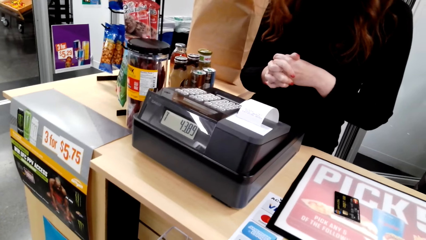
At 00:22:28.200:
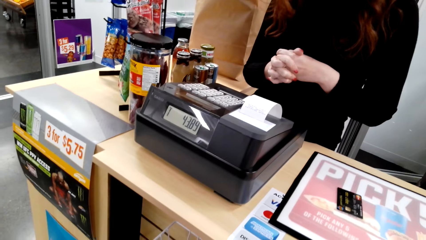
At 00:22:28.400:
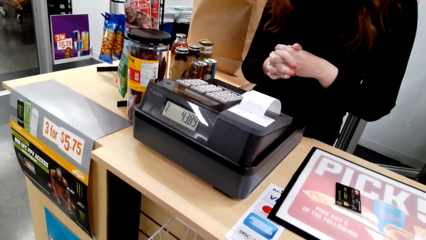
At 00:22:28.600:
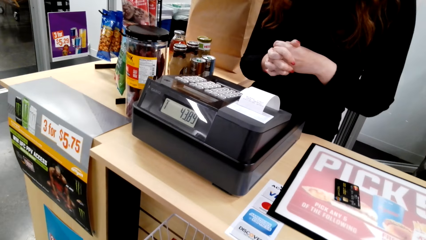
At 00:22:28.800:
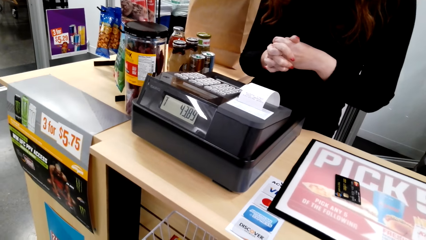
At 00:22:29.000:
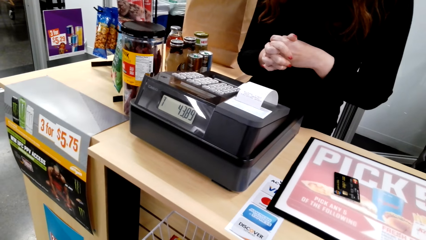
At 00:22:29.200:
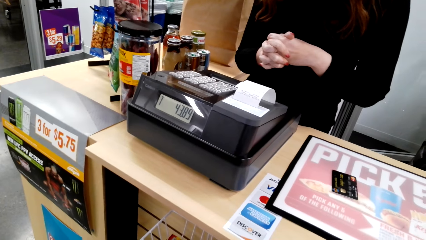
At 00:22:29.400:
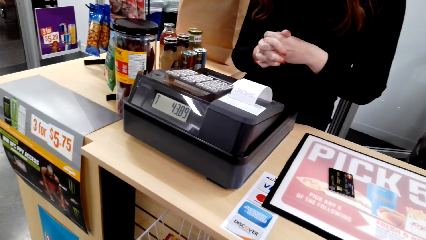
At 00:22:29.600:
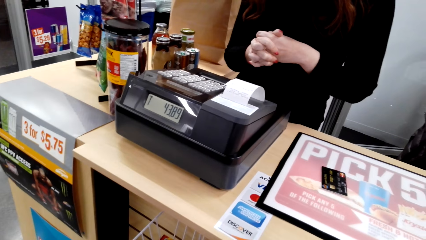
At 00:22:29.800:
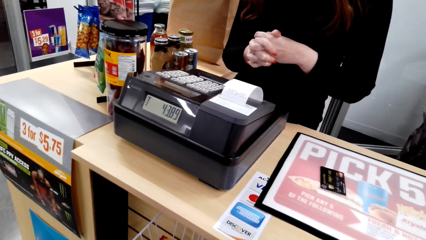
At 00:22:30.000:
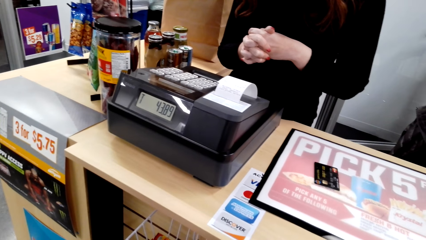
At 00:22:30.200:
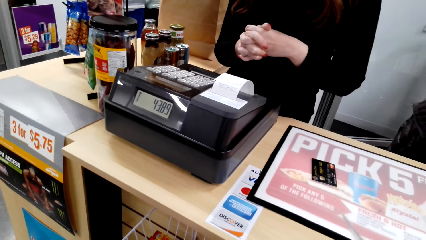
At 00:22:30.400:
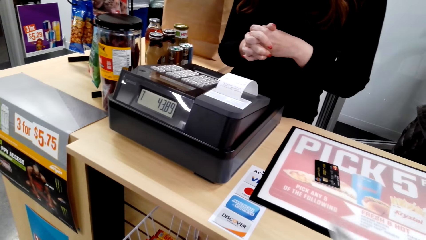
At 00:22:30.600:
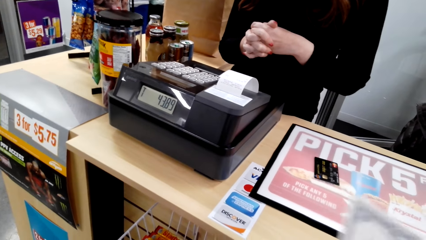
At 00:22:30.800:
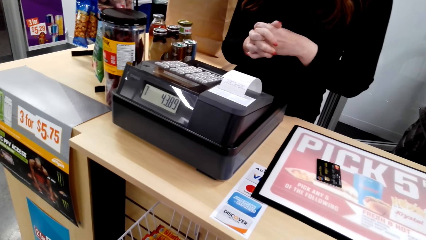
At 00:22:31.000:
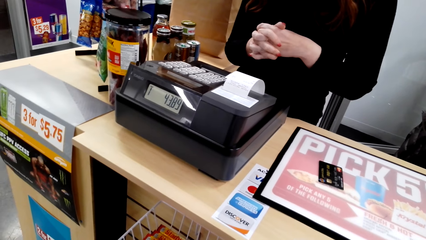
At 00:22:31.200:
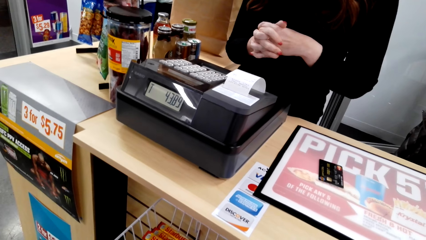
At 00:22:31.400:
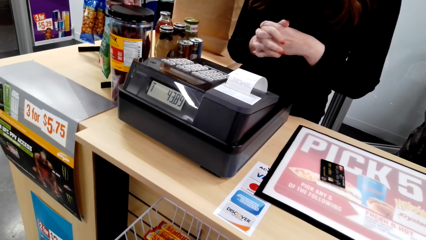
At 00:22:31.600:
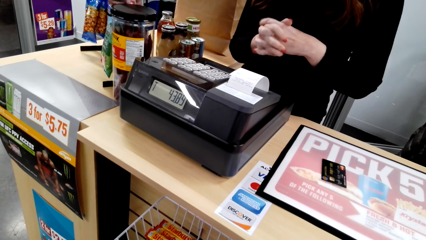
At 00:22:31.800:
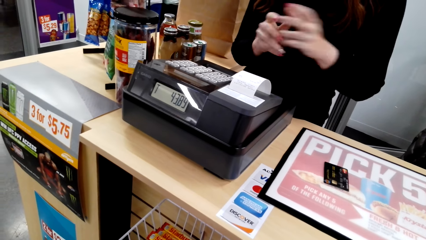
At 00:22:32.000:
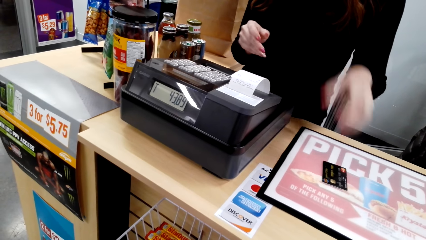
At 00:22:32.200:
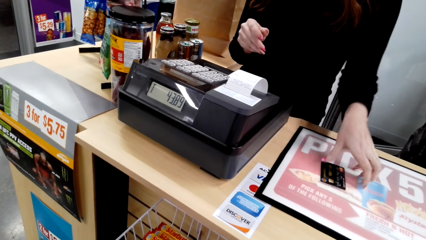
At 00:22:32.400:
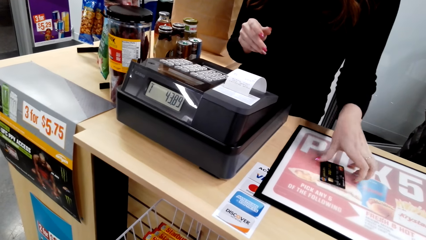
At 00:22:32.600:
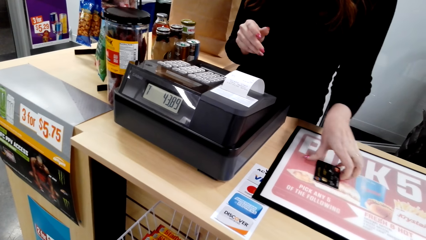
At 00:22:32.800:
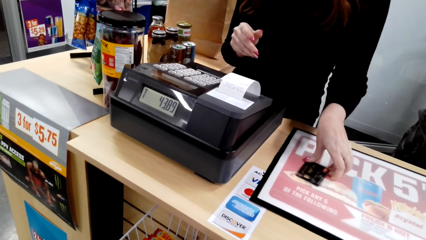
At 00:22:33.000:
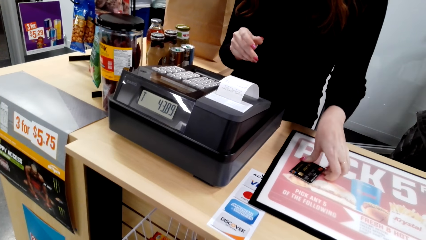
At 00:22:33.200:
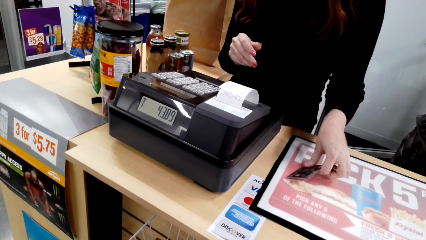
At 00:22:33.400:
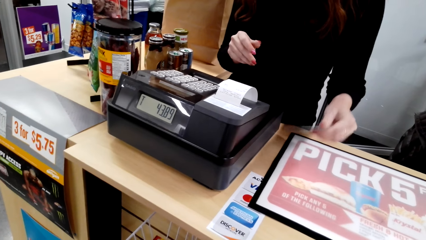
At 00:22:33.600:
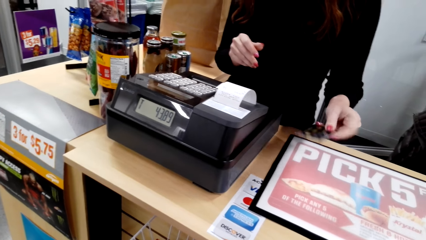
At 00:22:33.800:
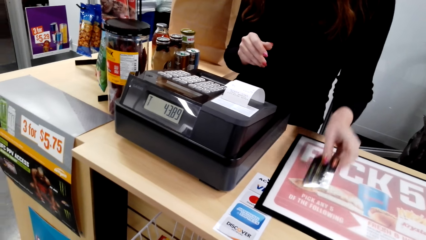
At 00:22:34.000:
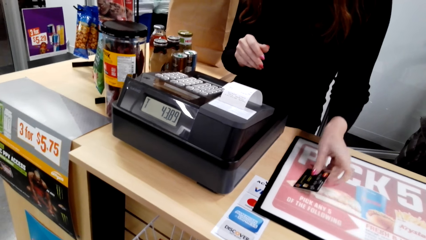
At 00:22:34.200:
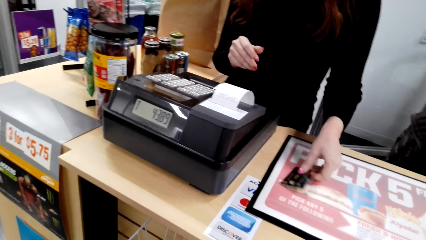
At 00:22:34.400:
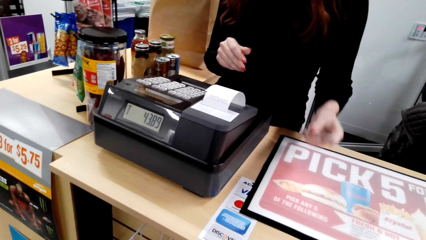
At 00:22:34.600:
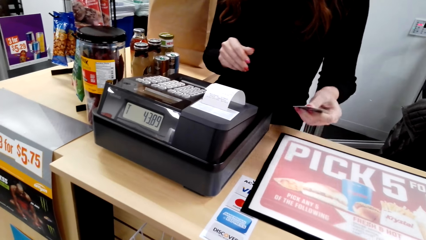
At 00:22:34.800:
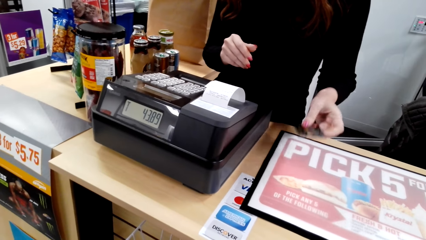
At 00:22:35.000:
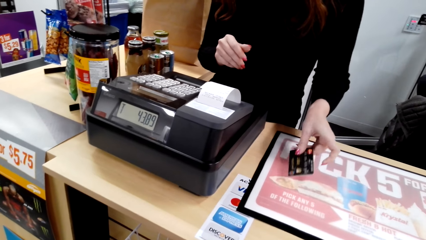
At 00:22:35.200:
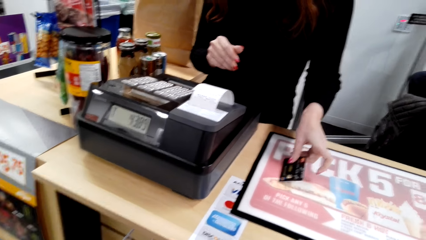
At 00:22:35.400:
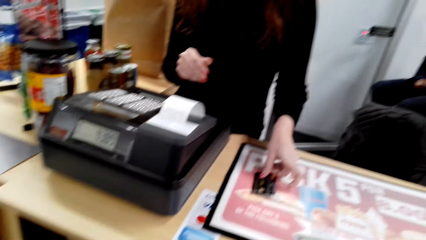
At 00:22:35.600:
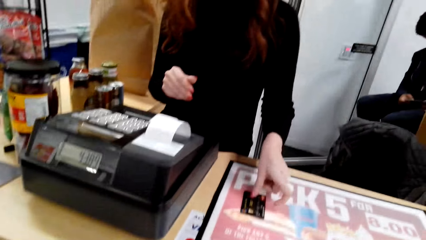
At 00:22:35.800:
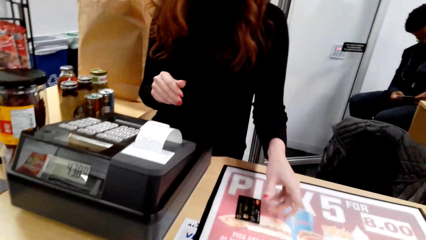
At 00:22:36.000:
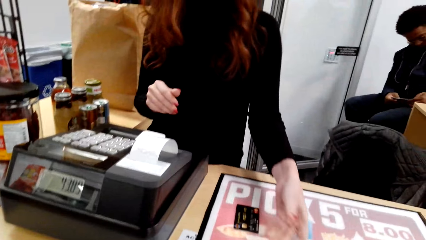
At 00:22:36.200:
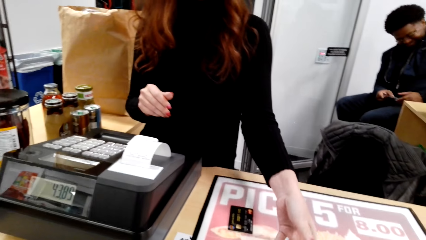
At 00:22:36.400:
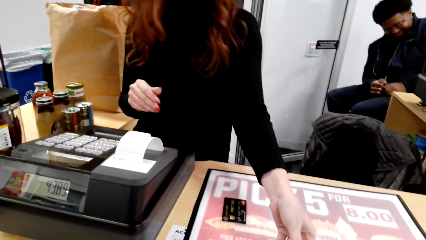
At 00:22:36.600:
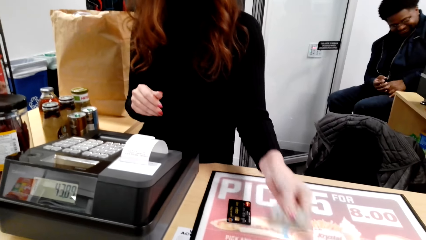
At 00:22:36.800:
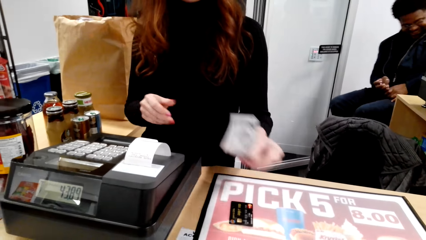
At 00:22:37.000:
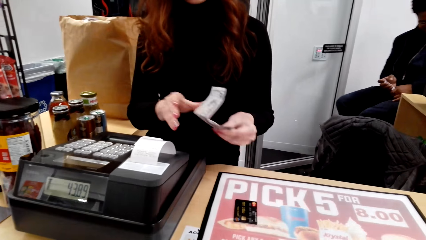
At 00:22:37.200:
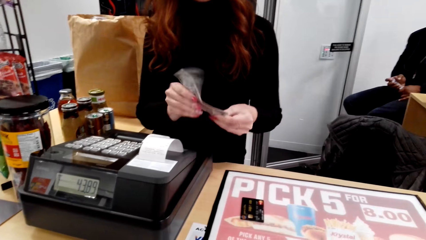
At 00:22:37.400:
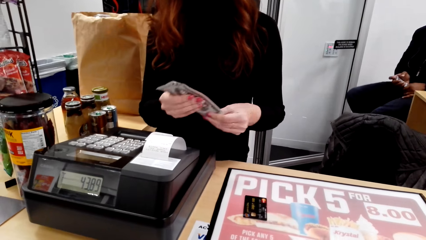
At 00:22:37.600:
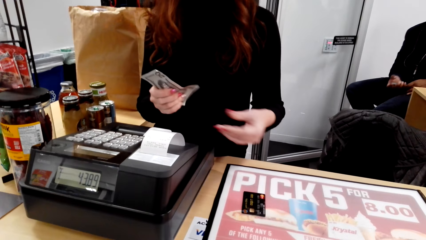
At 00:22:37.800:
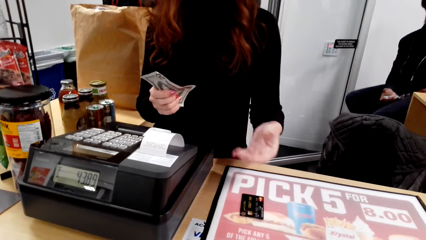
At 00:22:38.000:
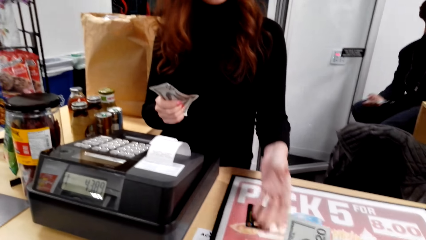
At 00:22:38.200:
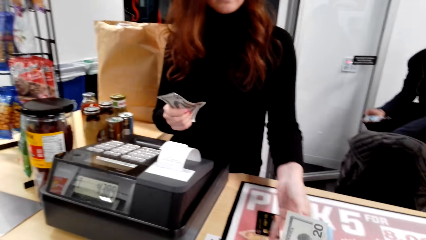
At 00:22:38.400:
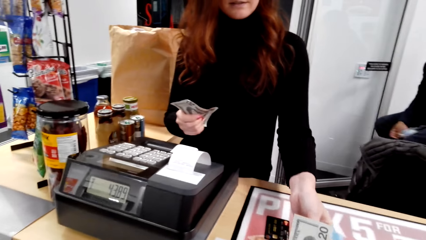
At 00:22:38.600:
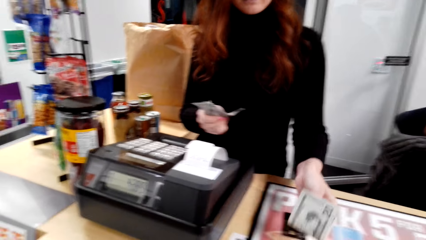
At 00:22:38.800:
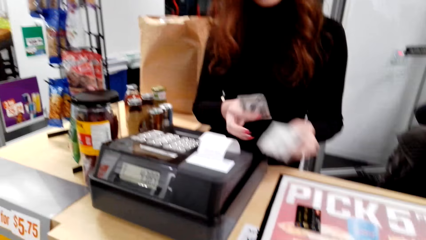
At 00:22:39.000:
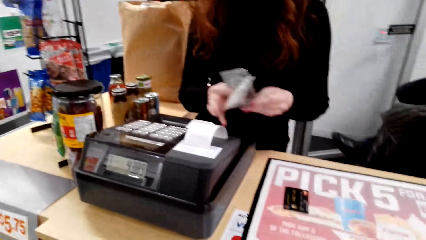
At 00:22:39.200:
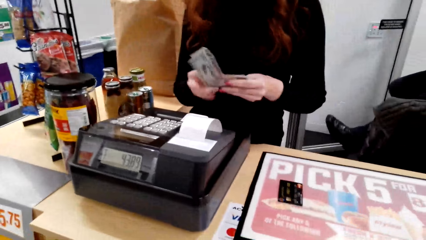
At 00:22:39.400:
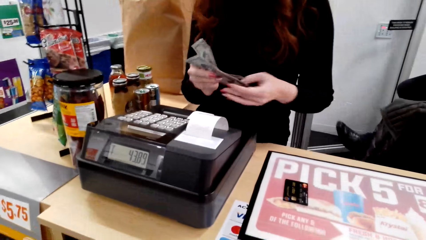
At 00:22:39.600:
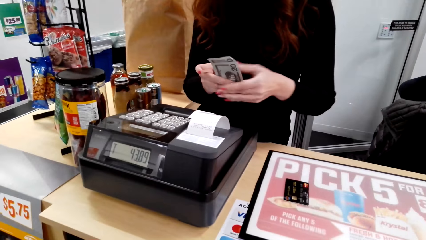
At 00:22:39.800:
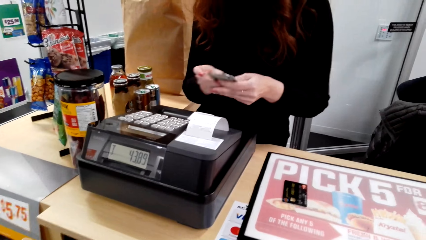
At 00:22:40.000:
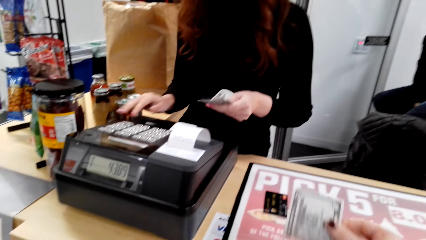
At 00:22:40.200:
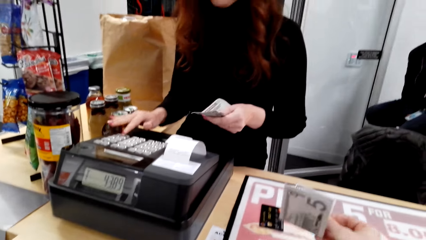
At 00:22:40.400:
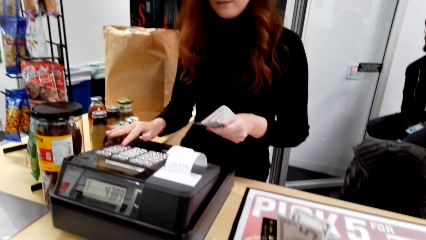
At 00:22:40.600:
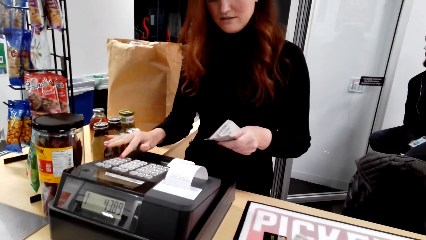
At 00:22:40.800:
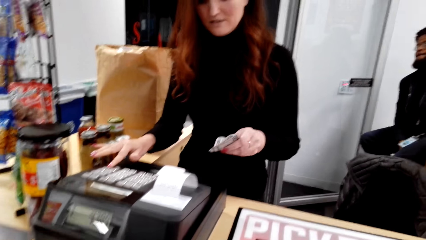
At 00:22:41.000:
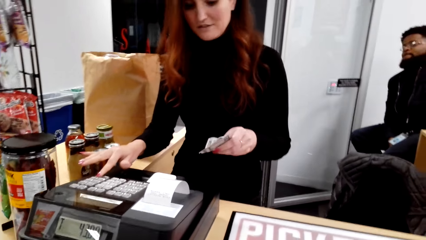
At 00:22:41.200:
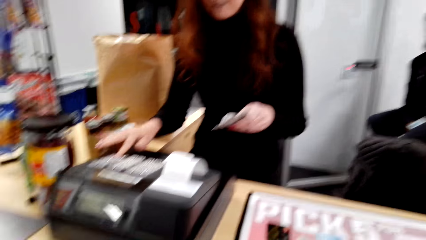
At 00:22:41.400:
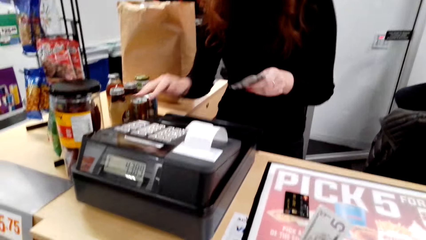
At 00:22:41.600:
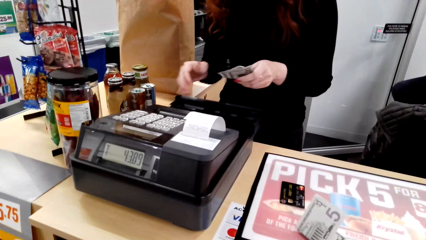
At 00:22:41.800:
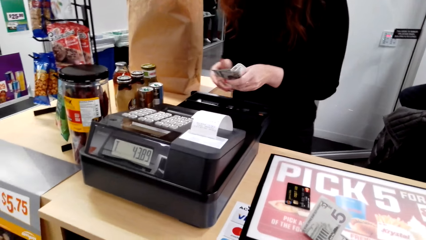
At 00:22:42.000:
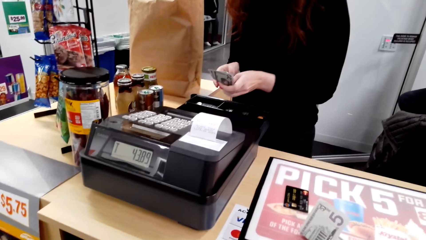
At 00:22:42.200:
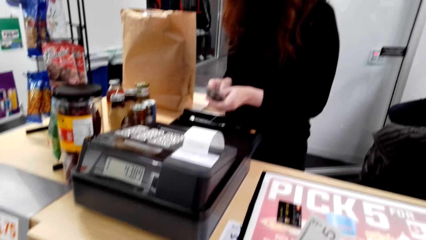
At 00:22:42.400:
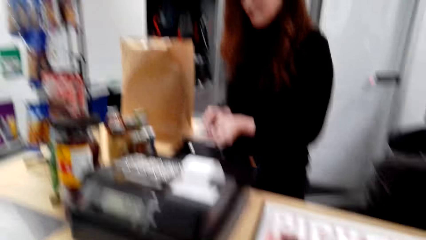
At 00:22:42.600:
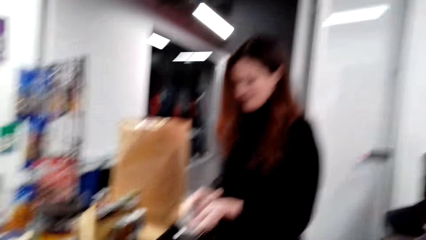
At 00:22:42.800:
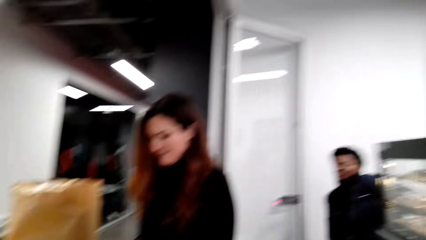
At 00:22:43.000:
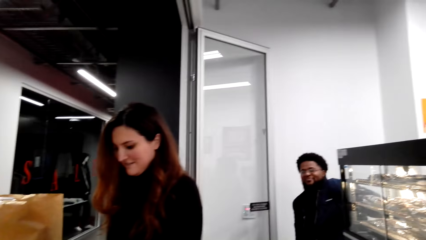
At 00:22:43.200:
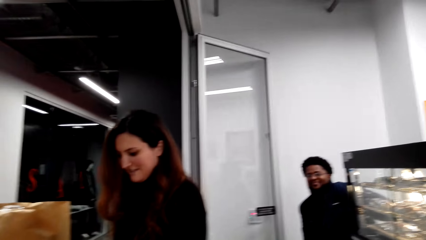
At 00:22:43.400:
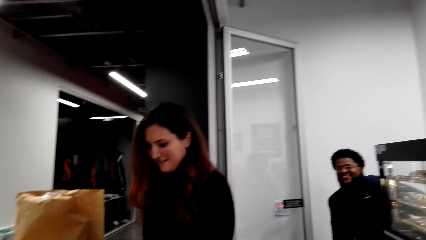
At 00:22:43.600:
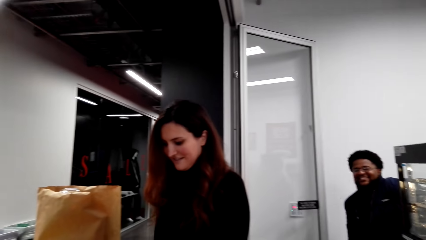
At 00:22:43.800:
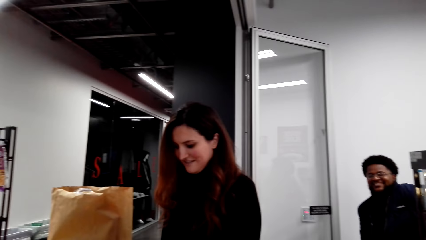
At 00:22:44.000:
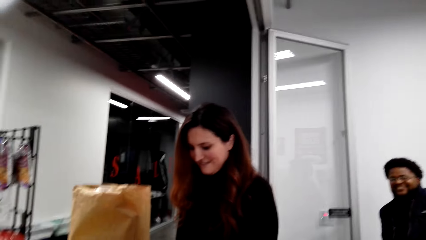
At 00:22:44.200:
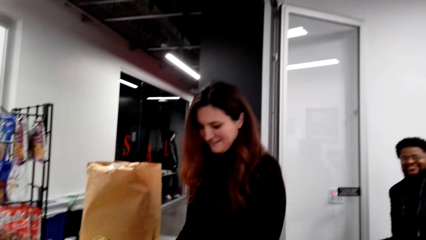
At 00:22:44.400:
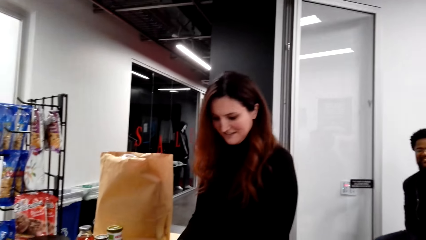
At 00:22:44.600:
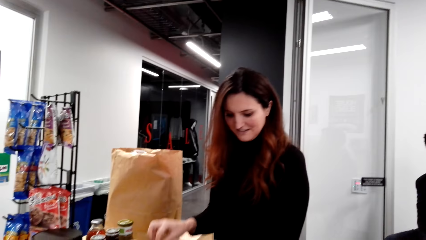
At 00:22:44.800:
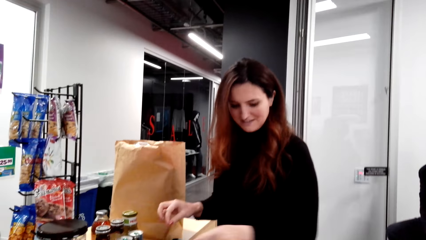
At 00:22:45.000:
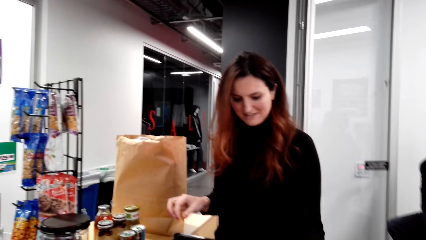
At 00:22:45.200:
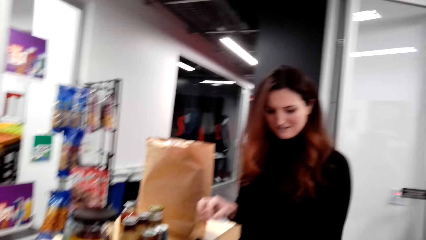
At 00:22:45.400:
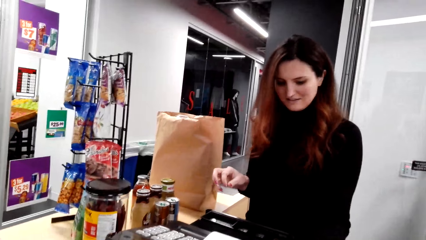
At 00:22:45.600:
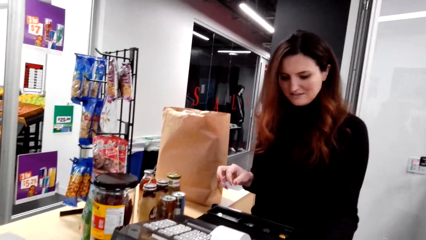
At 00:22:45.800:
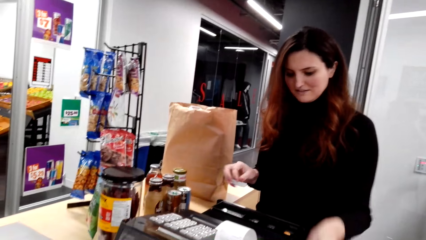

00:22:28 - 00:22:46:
The cashier talks to the camera wearer. The cashier talks to the camera wearer again. The cashier picks up the card. The cashier takes the cash from the camera wearer. The cashier types at the counter machine. The camera wearer talks to the cashier.
